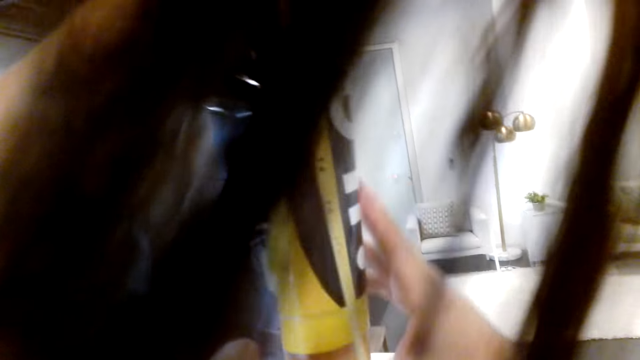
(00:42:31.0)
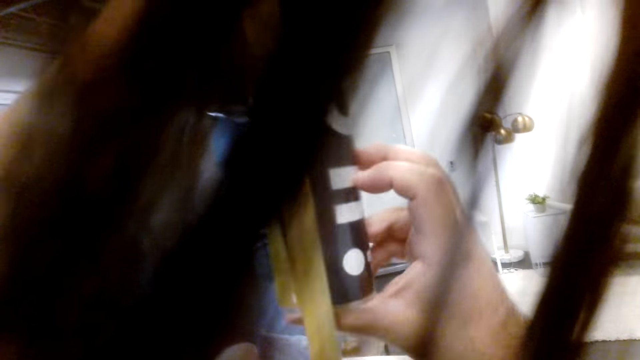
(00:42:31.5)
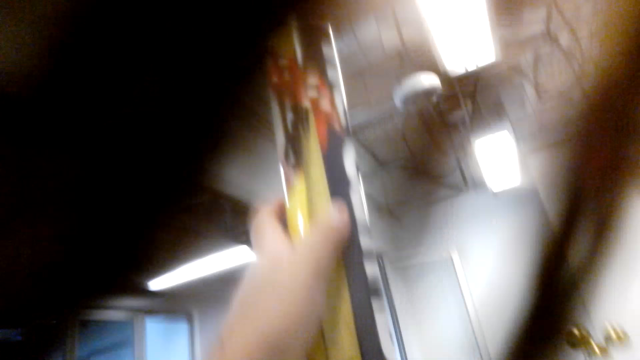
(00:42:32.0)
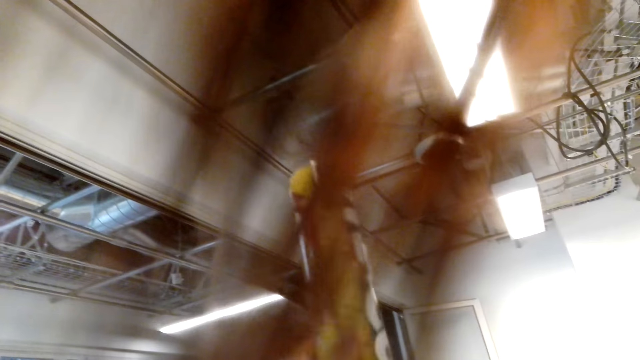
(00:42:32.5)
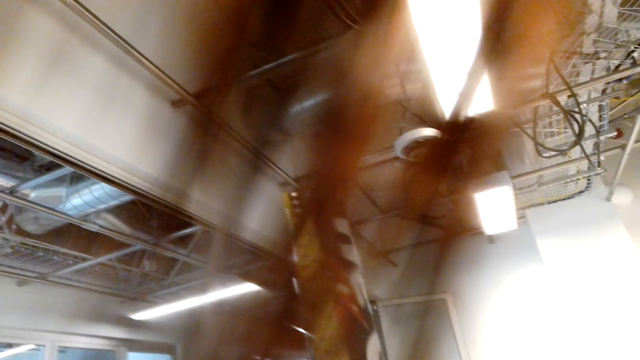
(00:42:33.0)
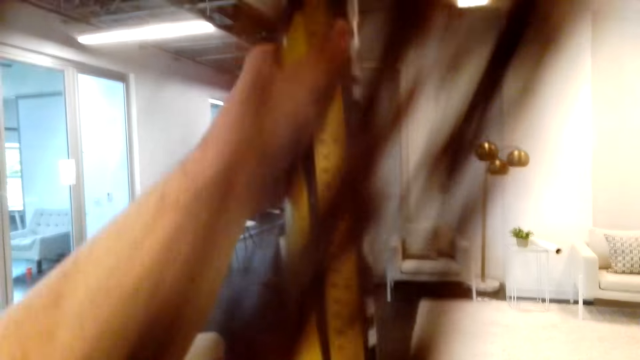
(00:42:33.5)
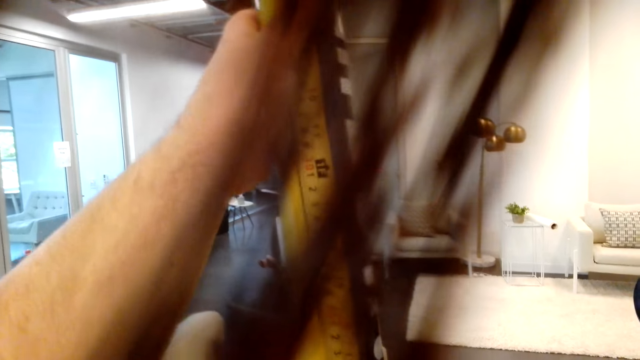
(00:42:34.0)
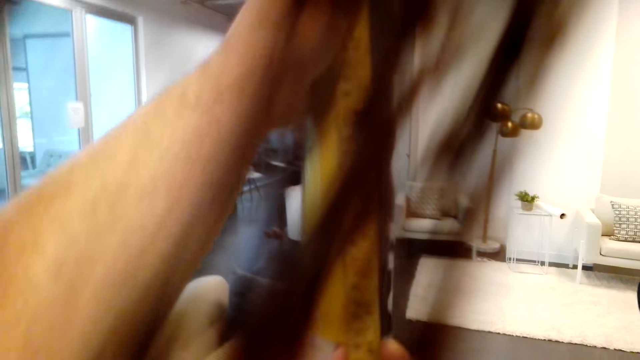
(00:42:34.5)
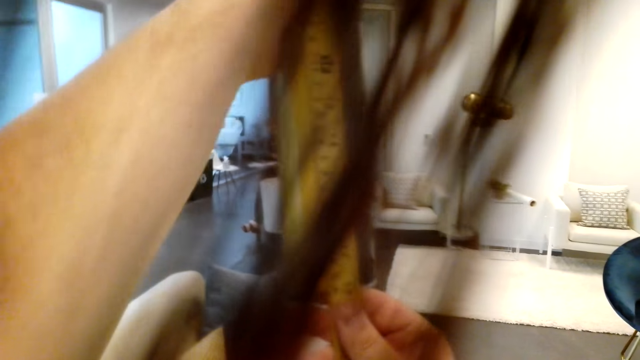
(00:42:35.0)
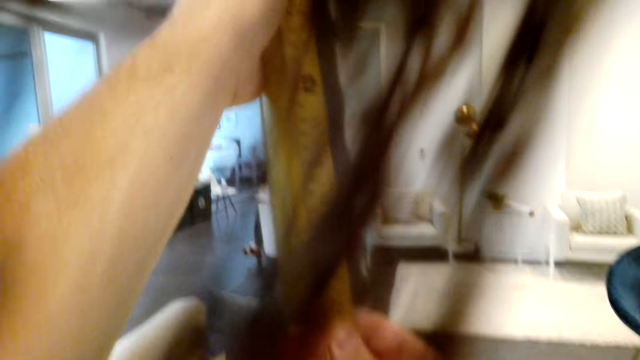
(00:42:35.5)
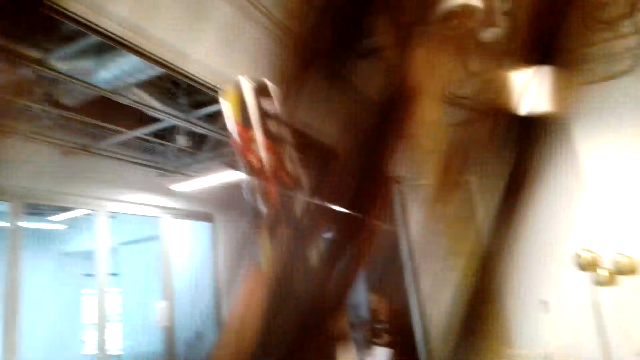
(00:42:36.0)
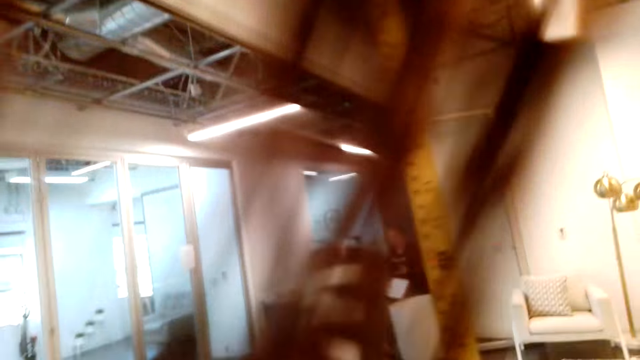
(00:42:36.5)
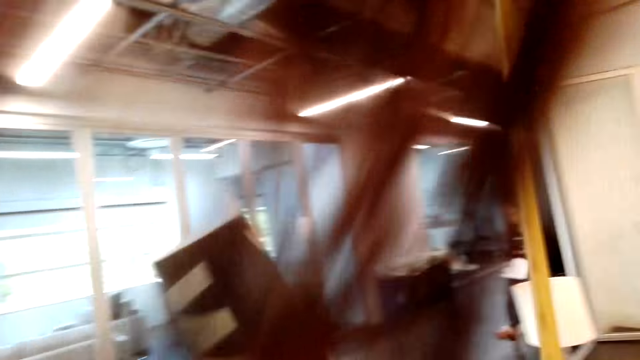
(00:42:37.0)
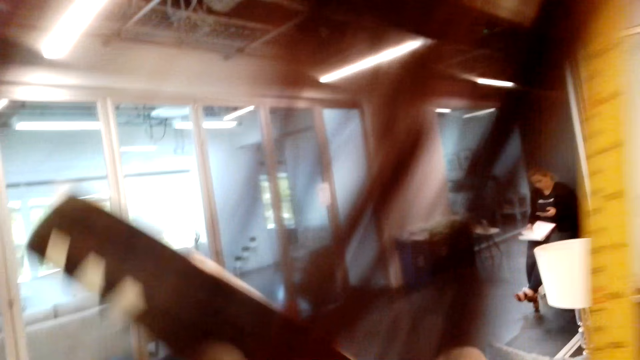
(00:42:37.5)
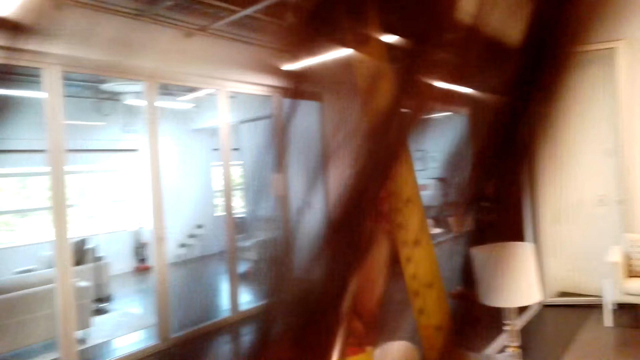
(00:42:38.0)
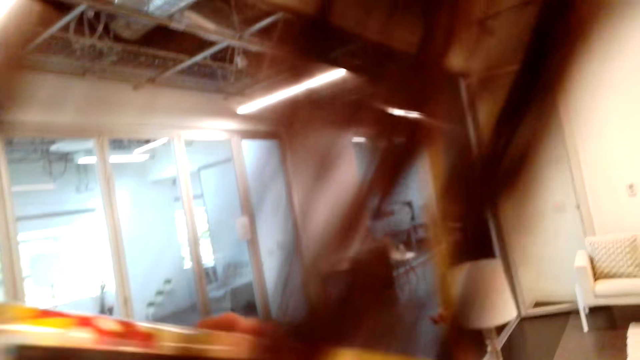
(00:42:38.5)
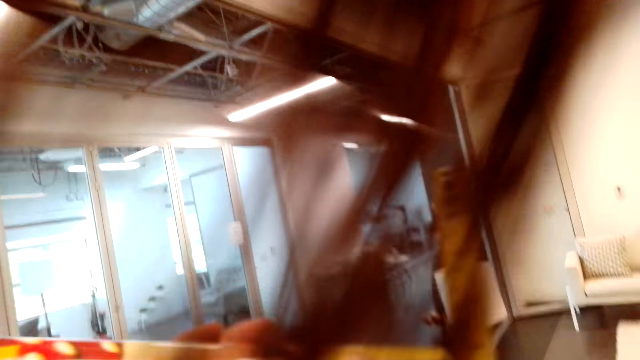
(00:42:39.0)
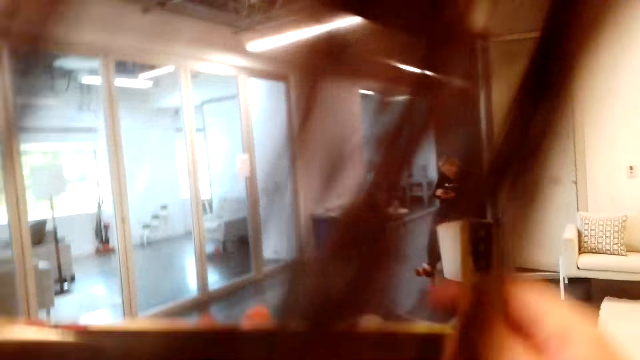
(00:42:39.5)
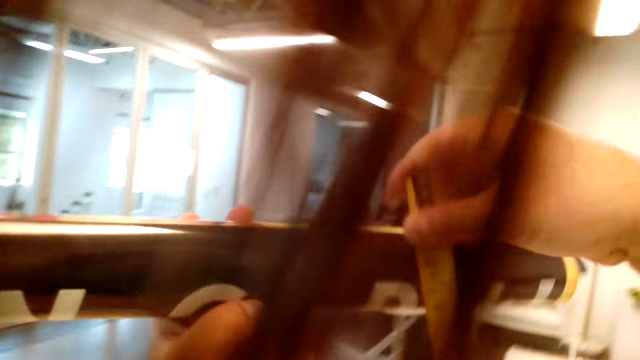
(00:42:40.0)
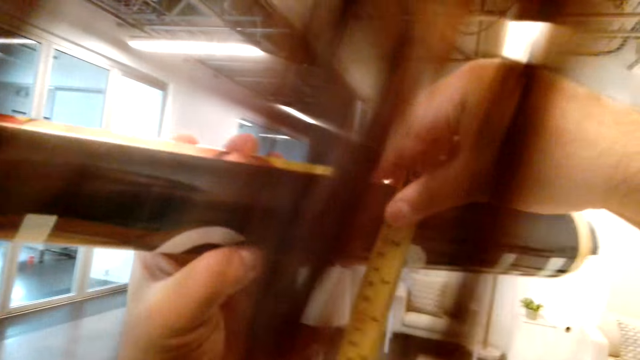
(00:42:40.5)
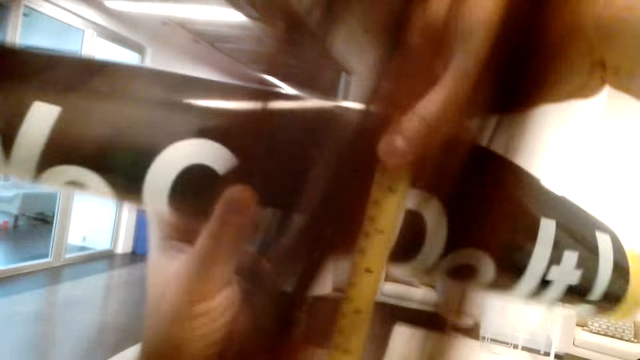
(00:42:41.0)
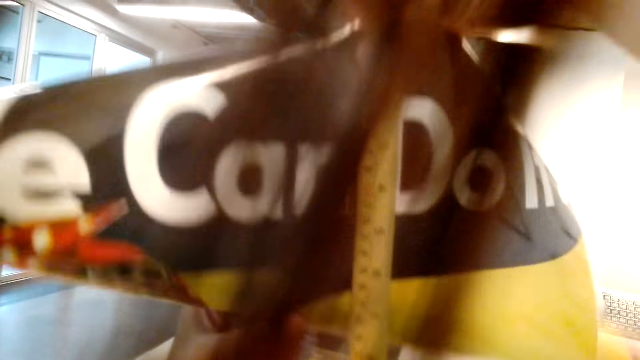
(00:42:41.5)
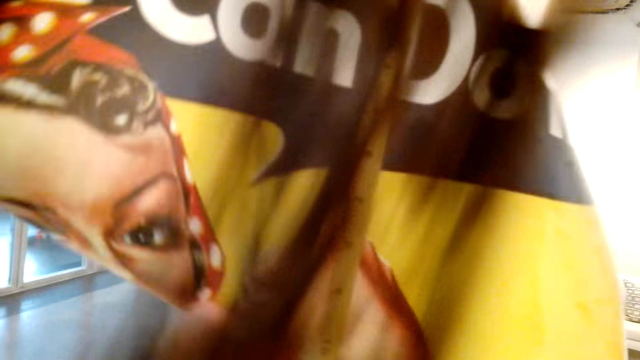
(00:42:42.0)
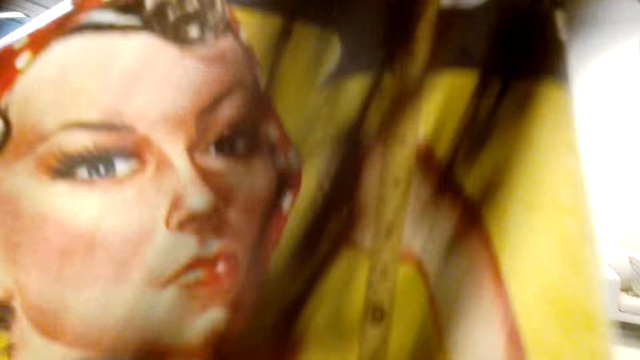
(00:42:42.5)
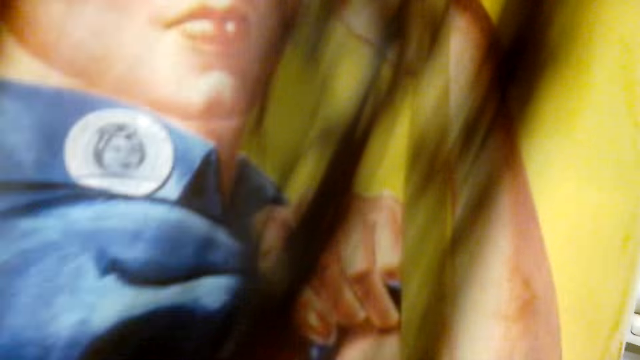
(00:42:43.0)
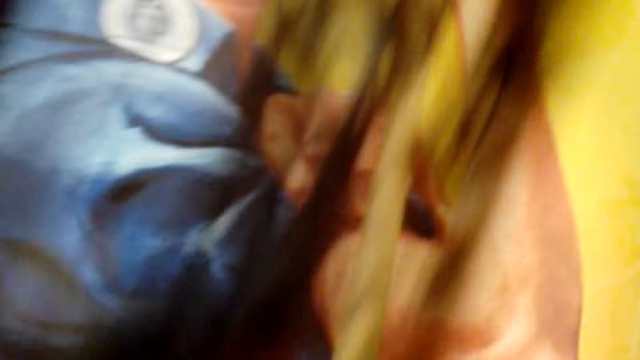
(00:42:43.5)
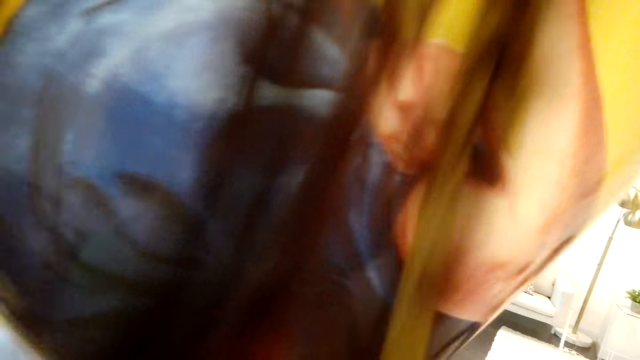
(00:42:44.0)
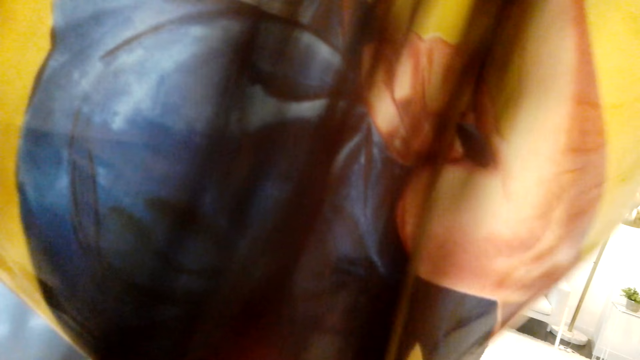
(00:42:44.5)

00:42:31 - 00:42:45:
A woman moves her hand. The camera wearer measures paper.

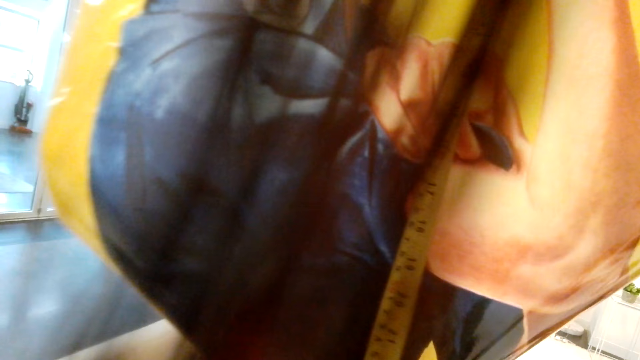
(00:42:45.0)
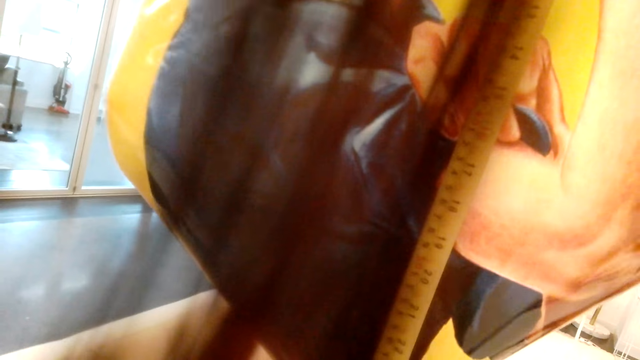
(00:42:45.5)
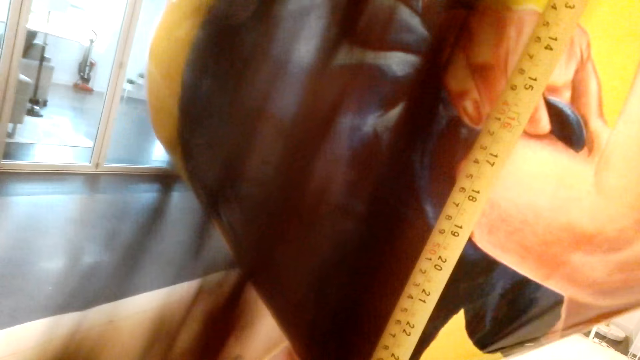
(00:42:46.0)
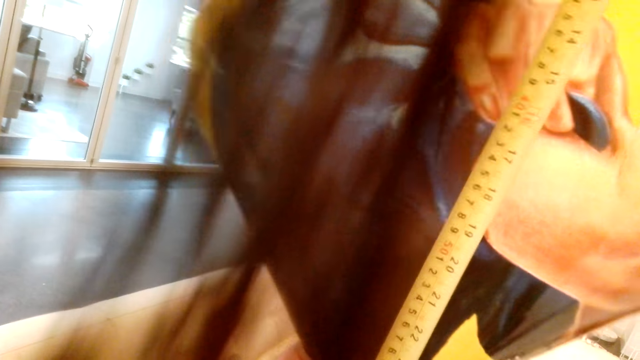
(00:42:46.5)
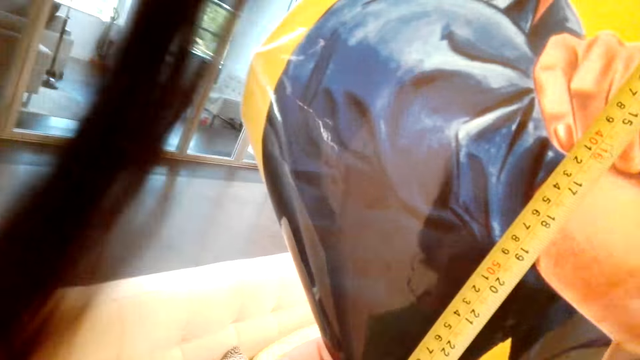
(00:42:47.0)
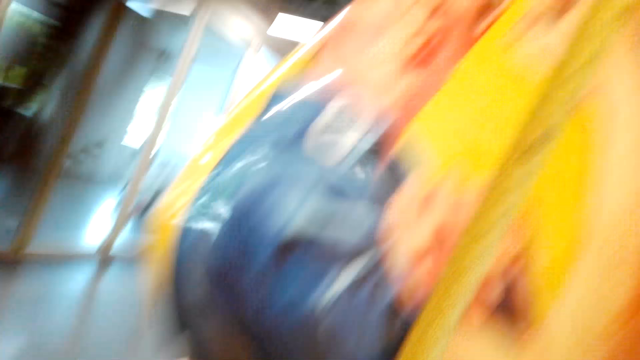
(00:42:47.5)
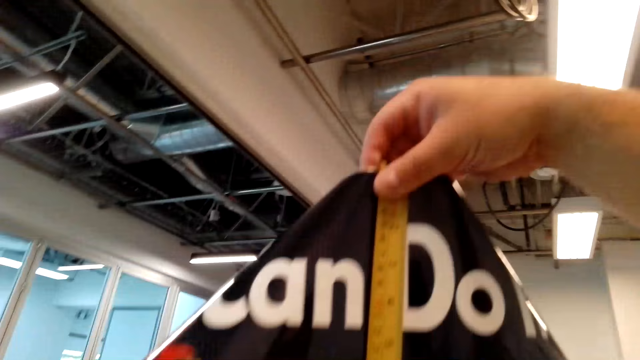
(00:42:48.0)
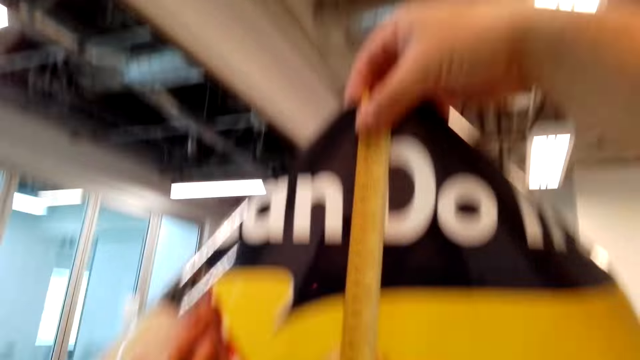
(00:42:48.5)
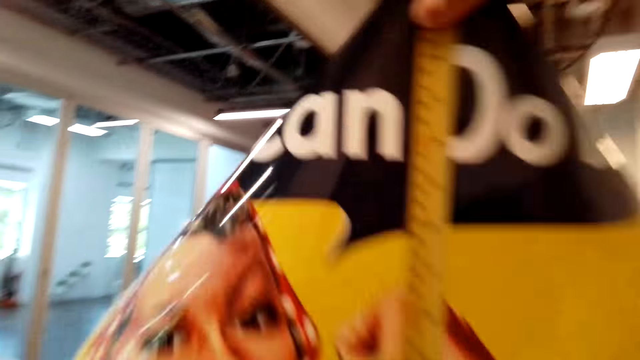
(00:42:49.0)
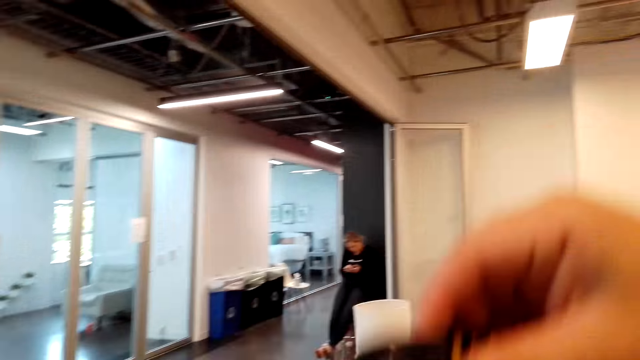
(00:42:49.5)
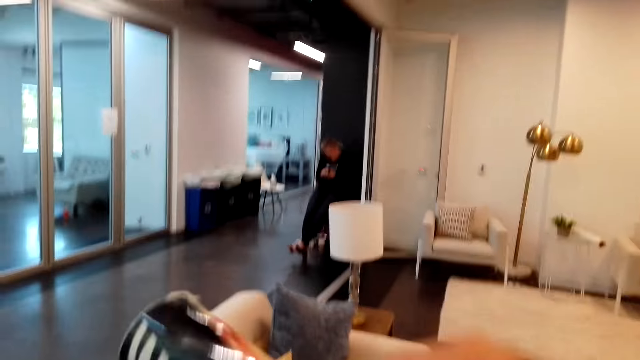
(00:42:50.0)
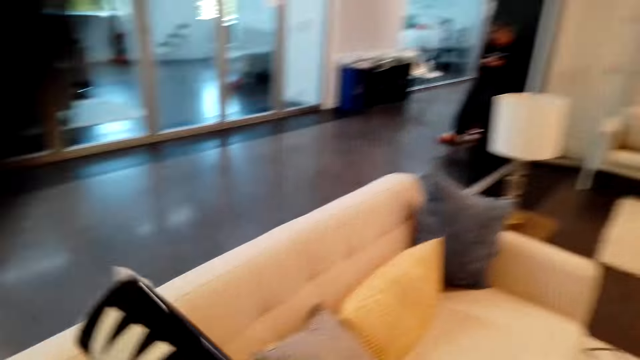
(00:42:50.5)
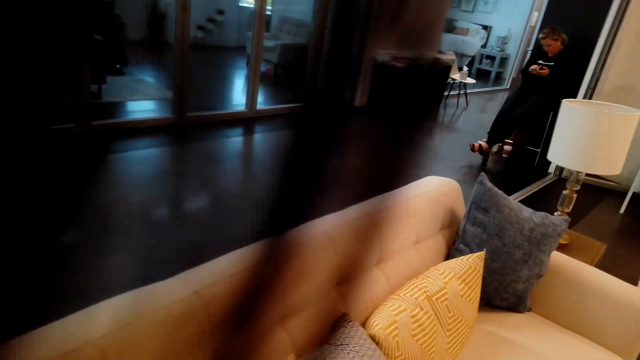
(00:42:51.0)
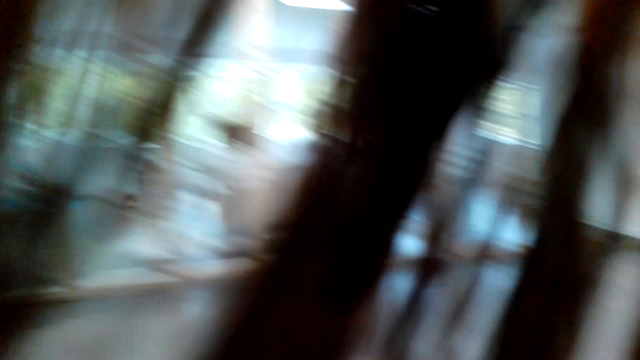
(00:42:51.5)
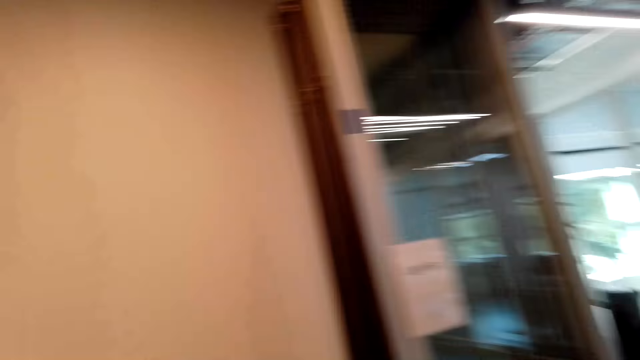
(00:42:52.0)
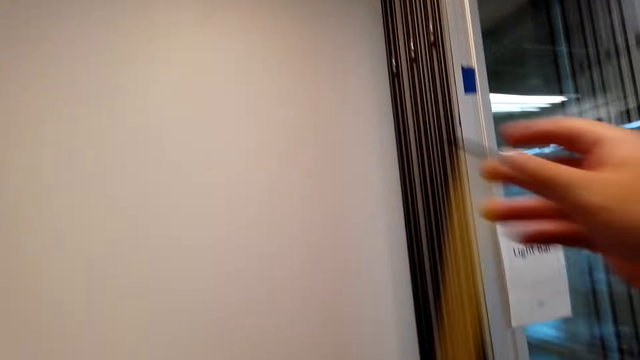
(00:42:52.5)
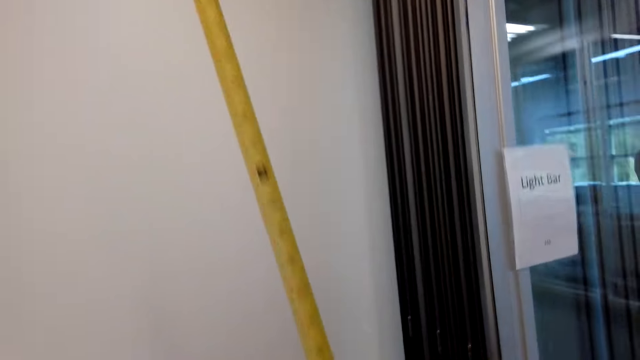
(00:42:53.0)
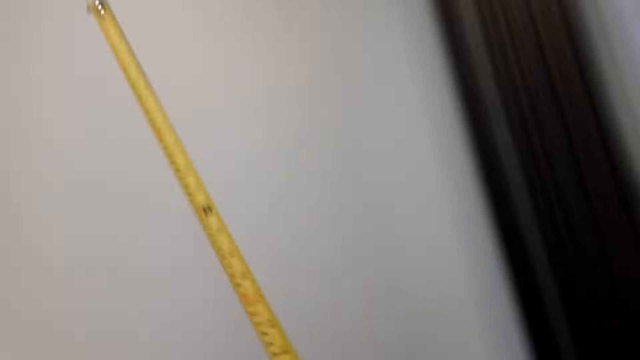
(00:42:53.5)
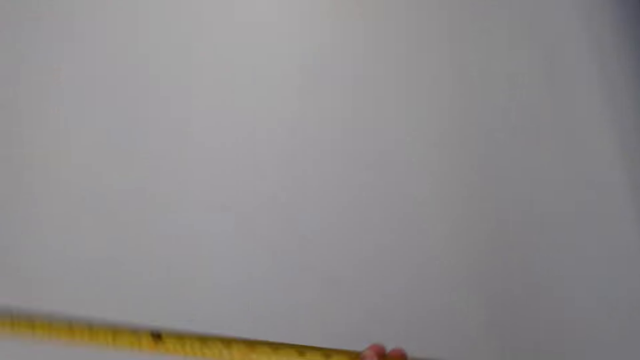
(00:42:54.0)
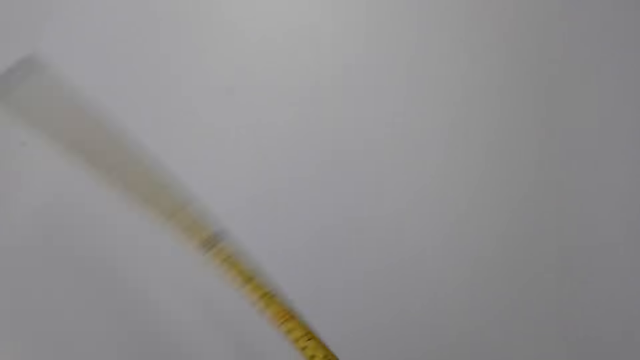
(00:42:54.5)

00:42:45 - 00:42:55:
The camera wearer walks around. They measure the wall.
